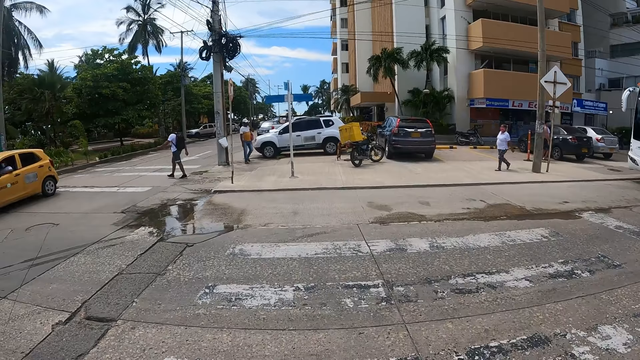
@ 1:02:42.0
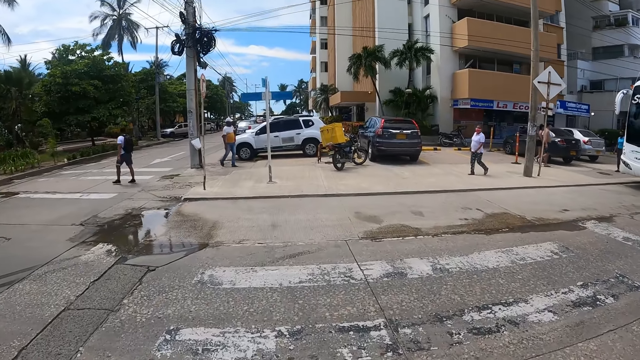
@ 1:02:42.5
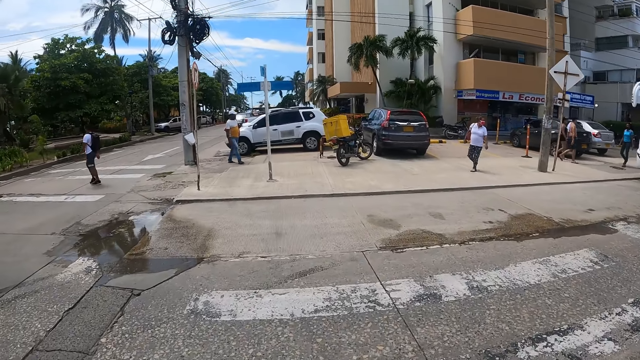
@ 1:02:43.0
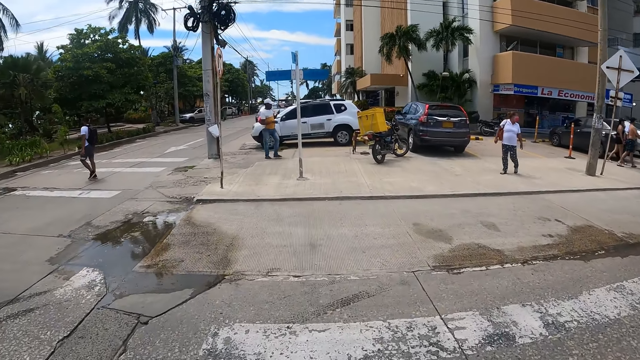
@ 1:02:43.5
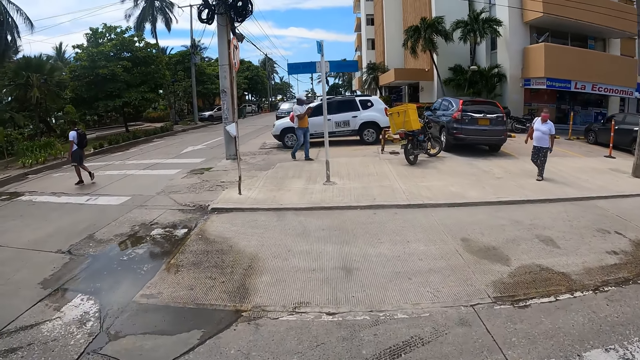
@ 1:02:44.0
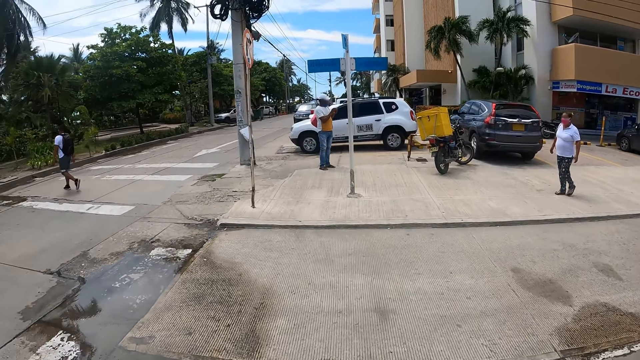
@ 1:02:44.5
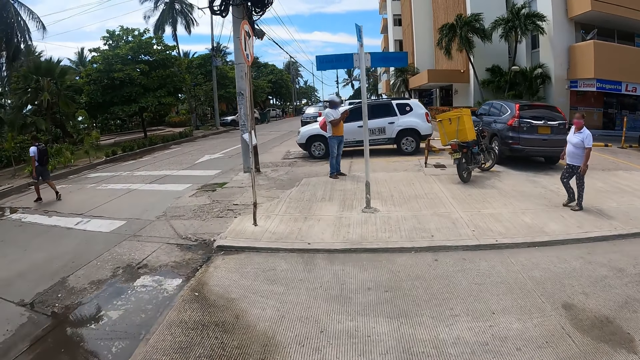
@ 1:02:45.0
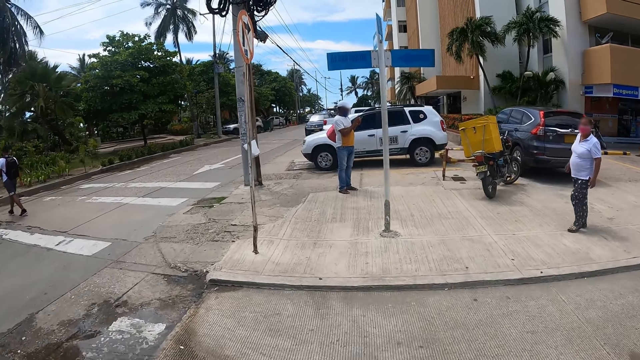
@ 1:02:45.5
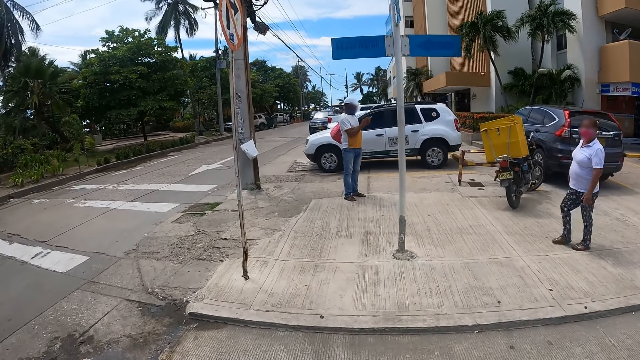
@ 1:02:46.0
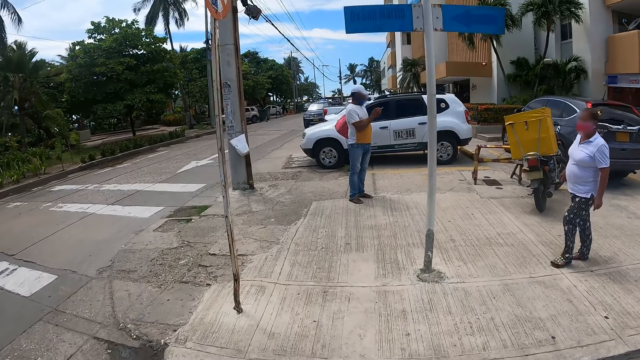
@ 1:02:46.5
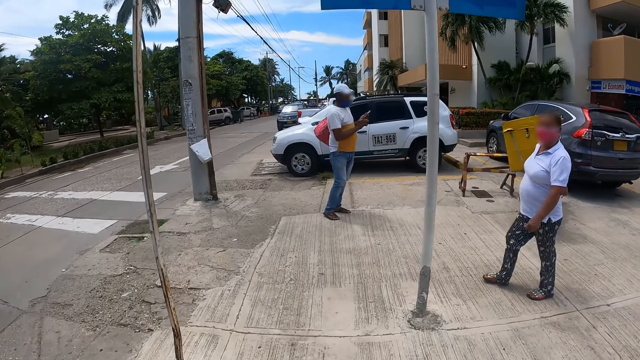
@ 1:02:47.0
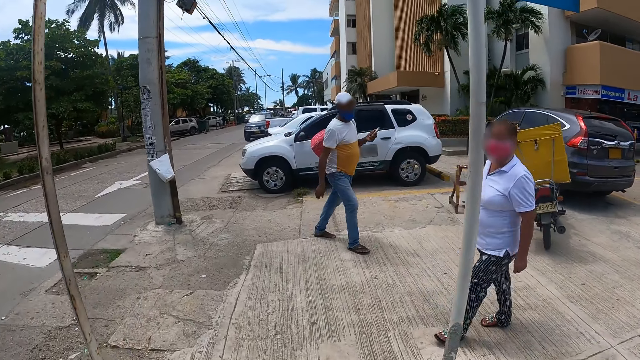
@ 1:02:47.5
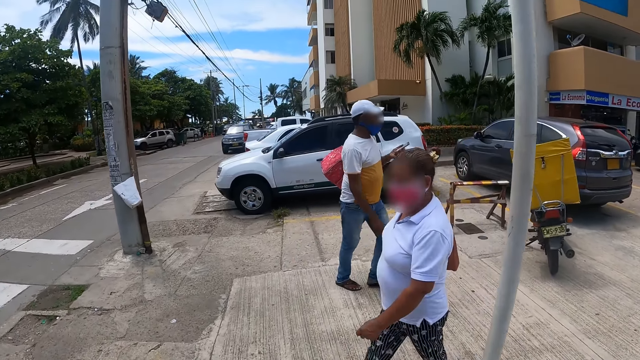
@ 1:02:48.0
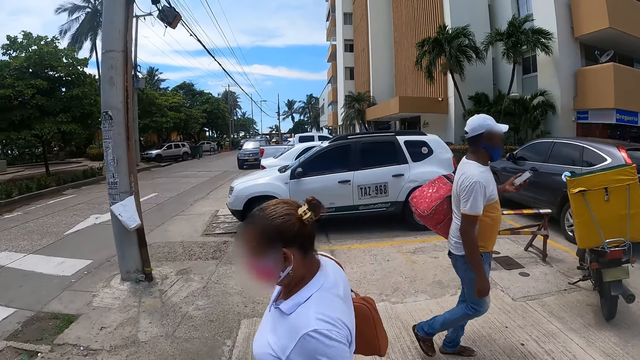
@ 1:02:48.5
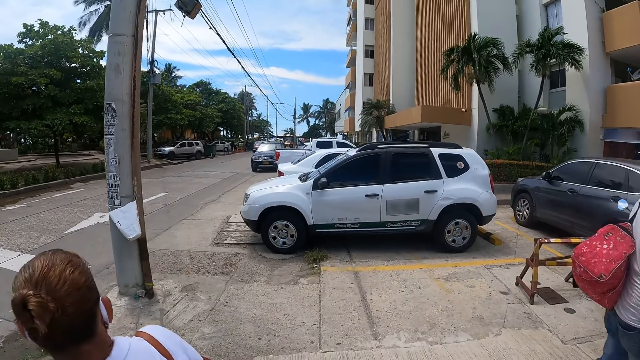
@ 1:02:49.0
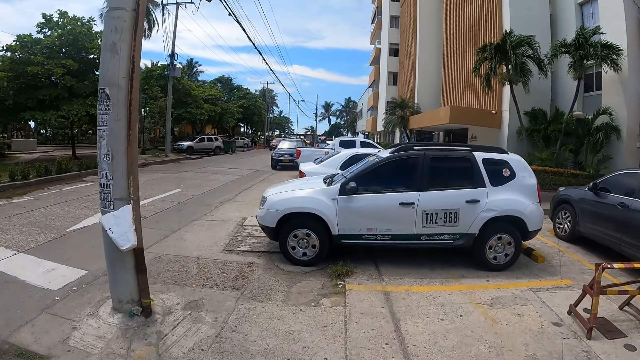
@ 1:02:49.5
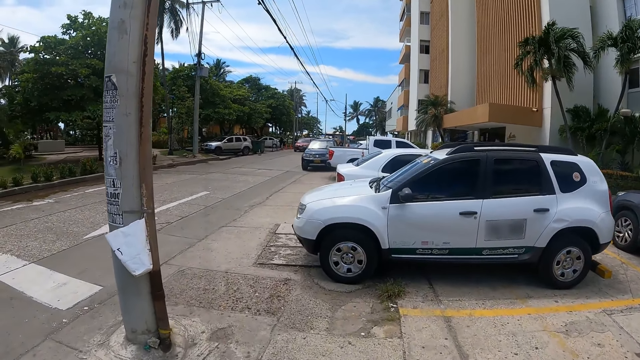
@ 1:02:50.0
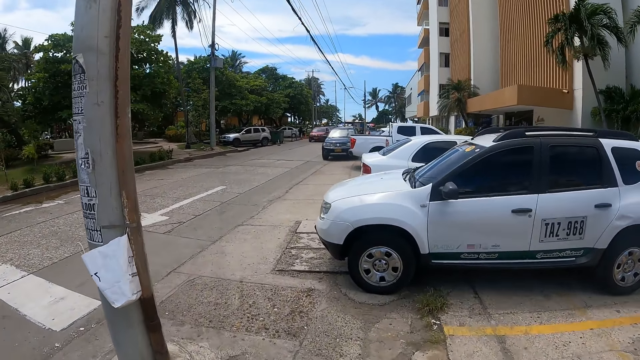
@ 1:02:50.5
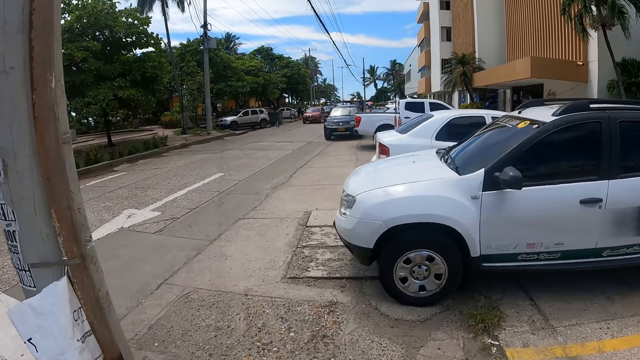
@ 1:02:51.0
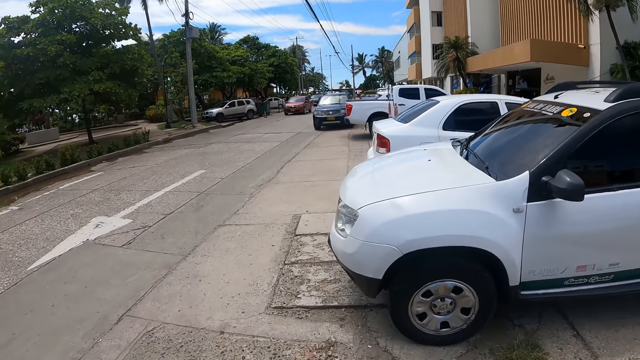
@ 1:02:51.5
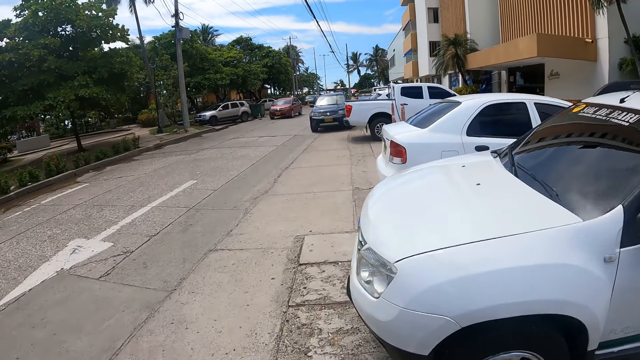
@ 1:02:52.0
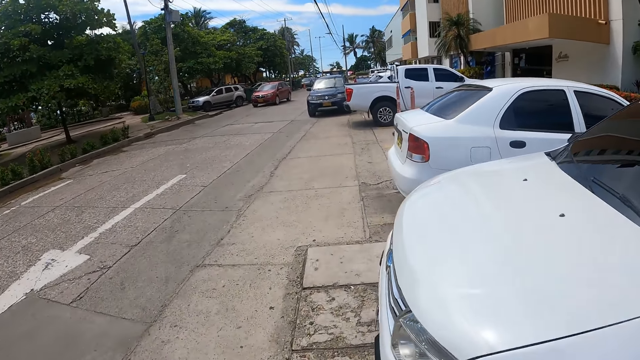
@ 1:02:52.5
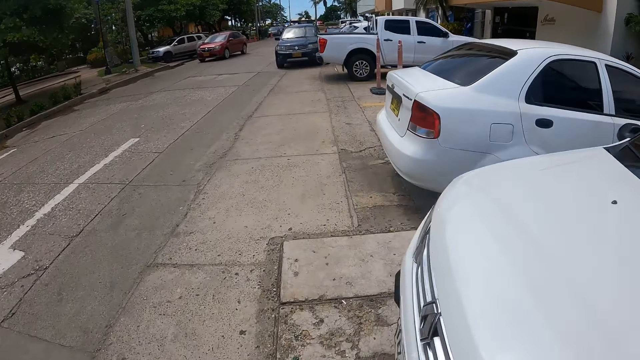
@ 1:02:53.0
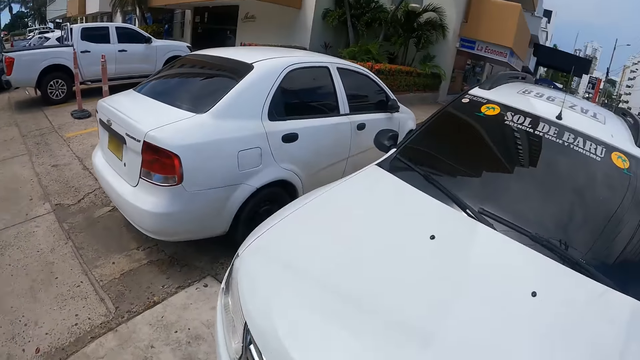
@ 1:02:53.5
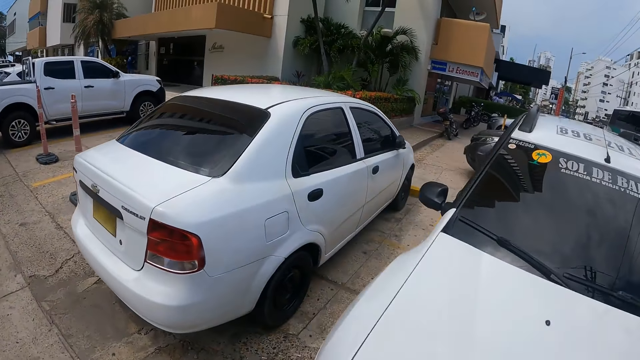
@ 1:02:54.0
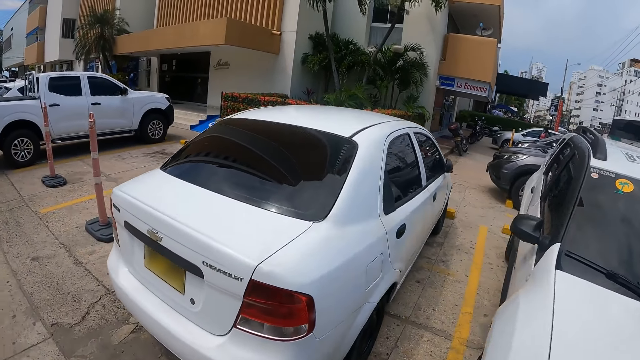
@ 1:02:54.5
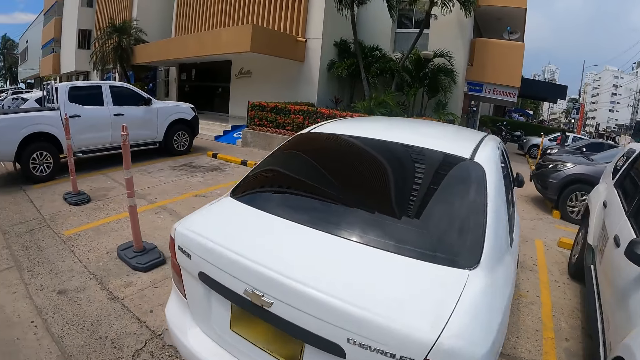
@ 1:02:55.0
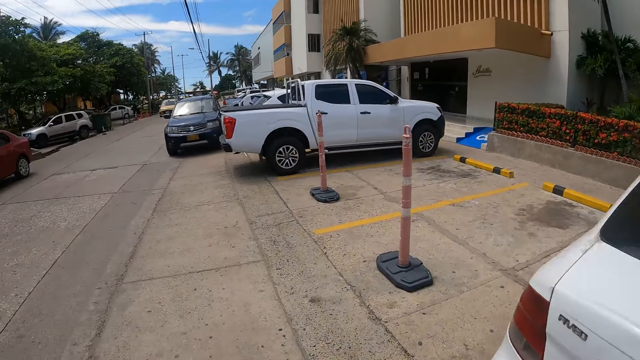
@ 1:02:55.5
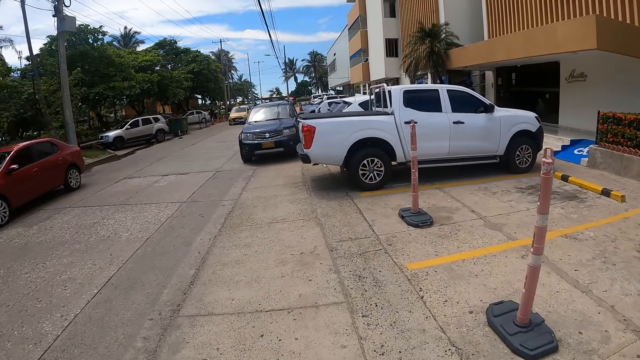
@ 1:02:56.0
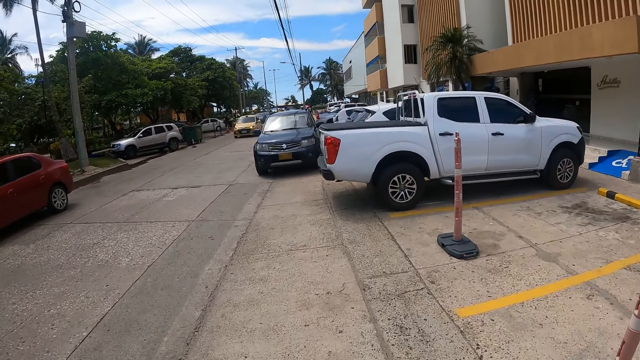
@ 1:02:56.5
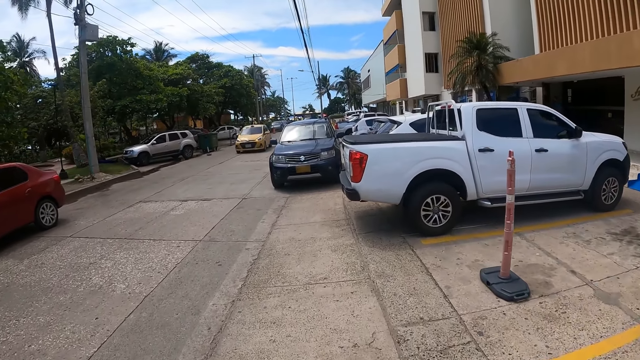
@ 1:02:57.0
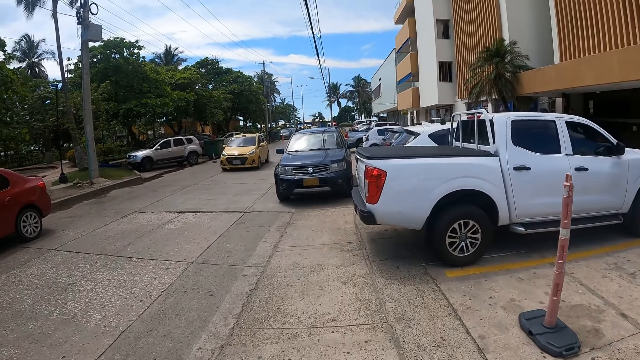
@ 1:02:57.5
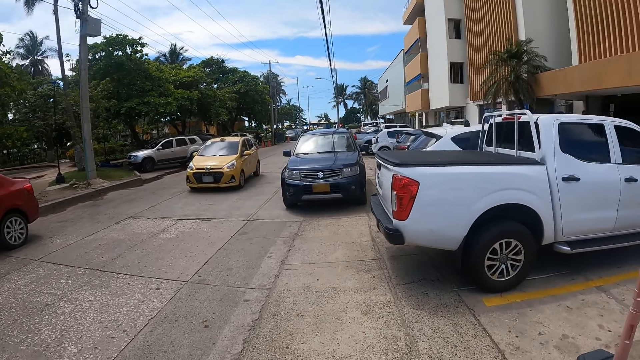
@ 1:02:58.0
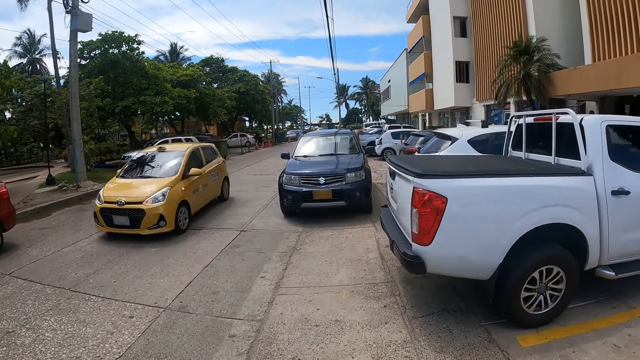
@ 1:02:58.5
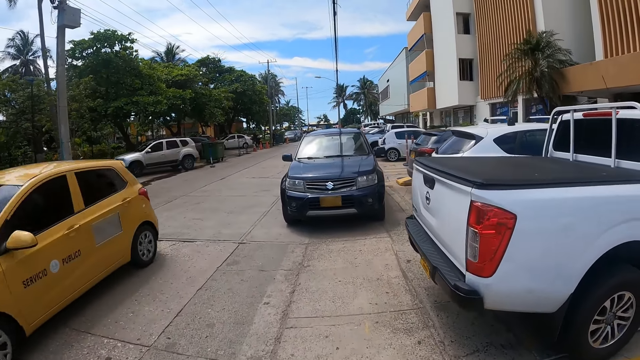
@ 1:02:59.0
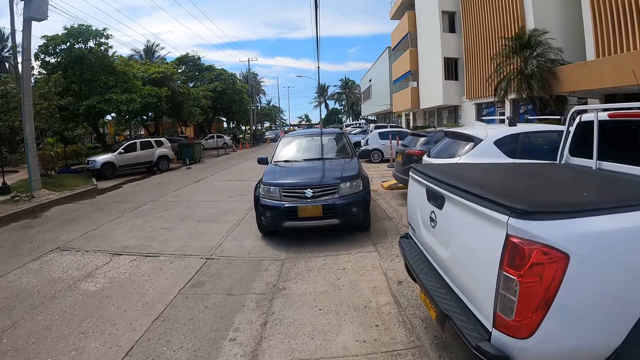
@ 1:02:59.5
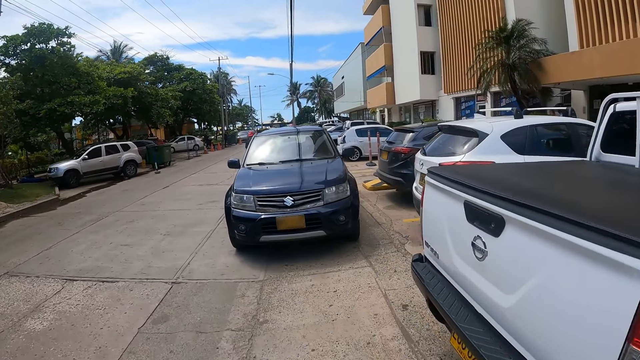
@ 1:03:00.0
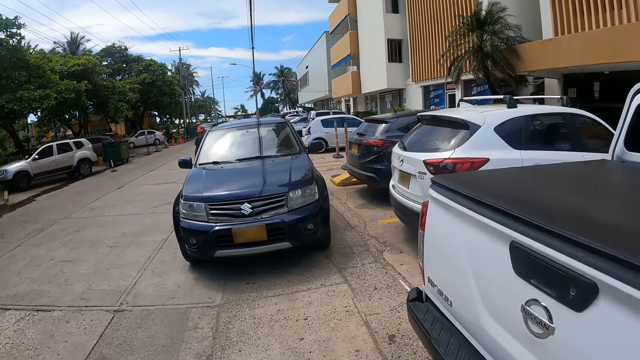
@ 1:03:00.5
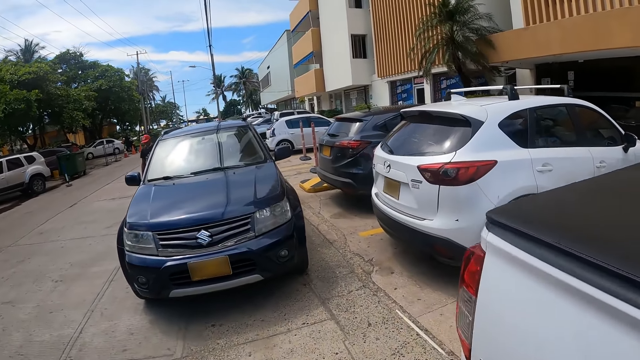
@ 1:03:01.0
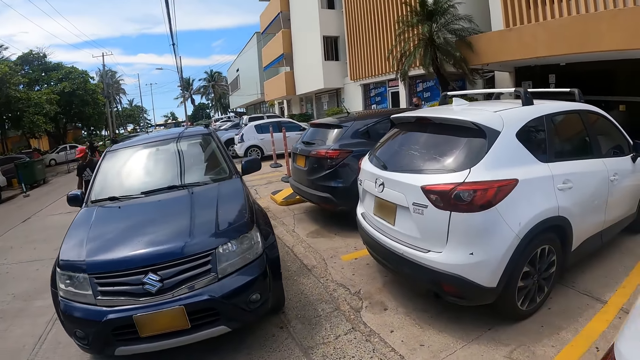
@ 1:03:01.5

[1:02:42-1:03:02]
The camera wearer looks around. They look around again. They walk around.
